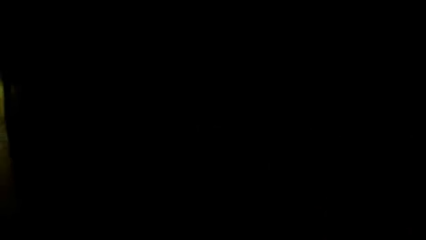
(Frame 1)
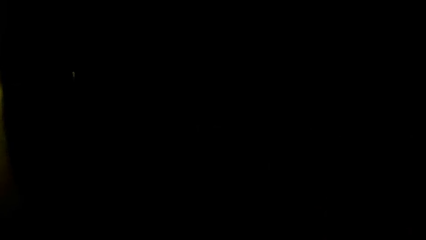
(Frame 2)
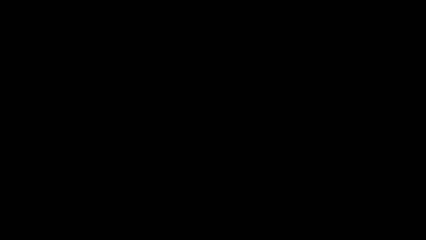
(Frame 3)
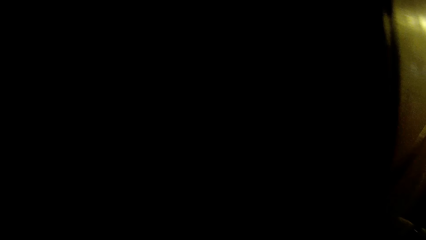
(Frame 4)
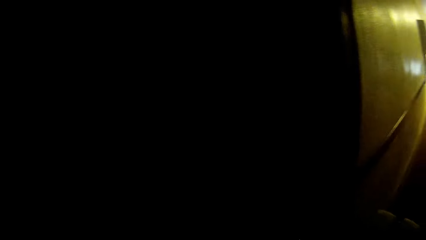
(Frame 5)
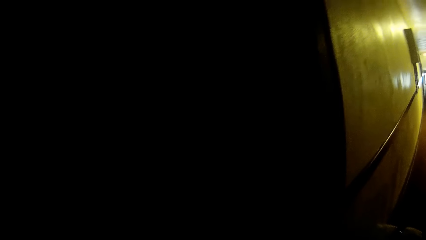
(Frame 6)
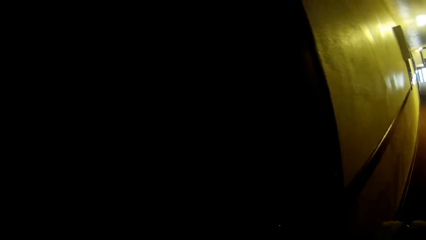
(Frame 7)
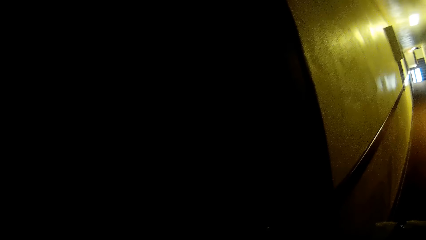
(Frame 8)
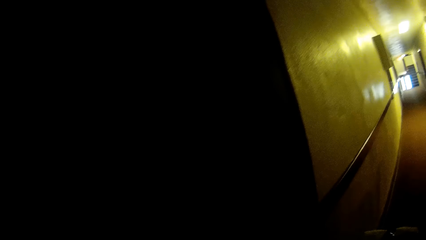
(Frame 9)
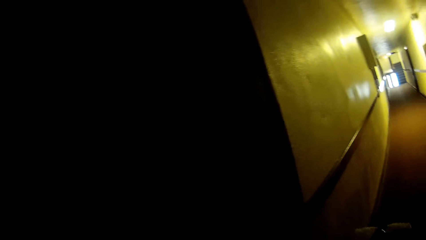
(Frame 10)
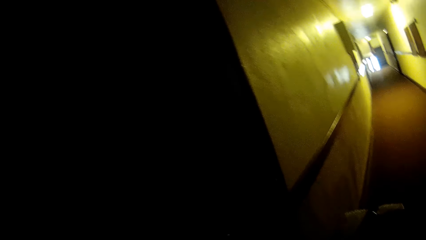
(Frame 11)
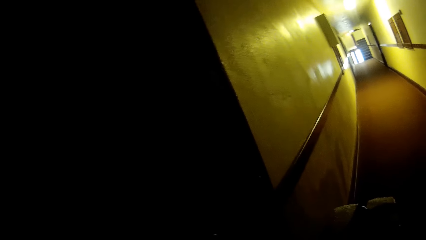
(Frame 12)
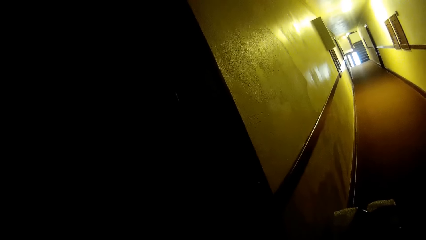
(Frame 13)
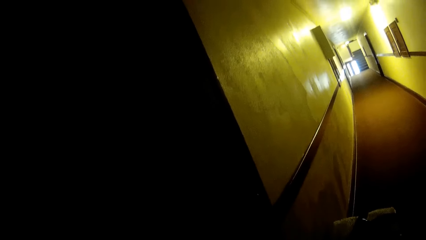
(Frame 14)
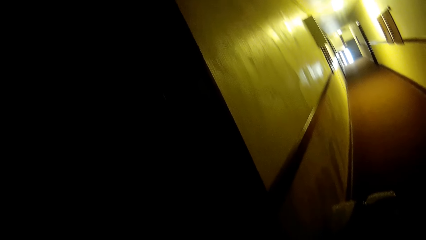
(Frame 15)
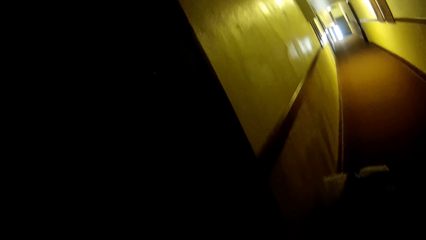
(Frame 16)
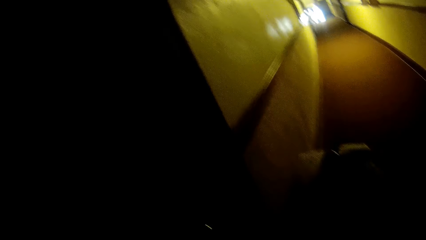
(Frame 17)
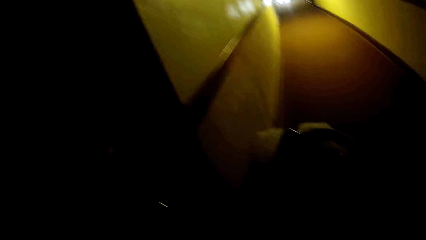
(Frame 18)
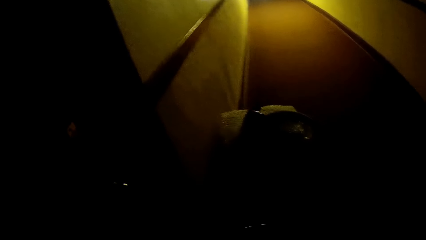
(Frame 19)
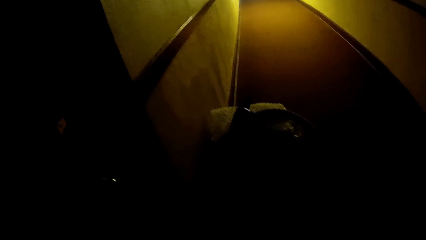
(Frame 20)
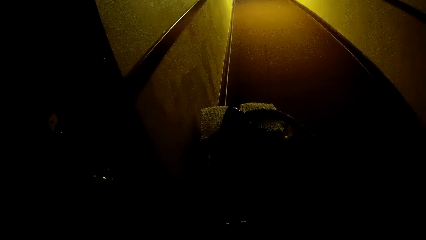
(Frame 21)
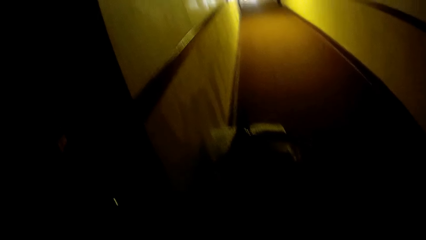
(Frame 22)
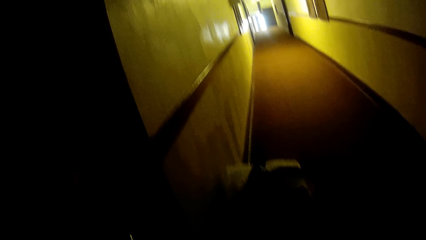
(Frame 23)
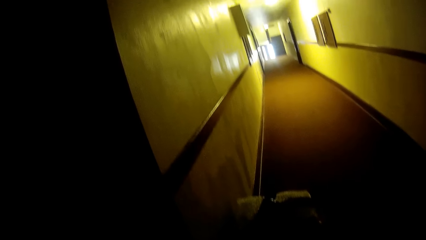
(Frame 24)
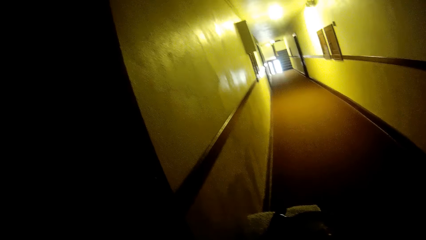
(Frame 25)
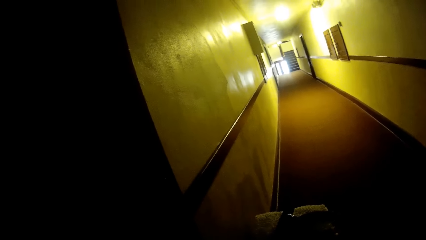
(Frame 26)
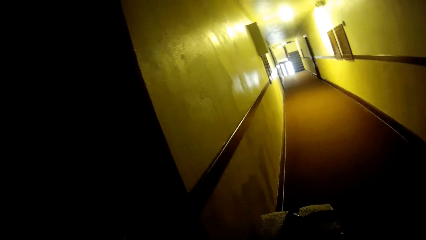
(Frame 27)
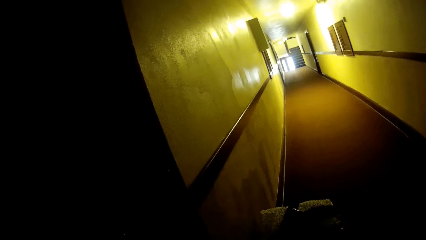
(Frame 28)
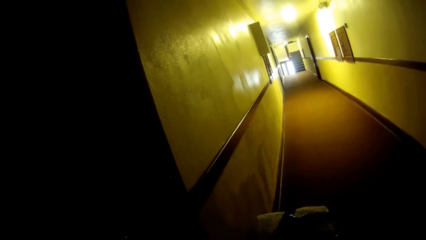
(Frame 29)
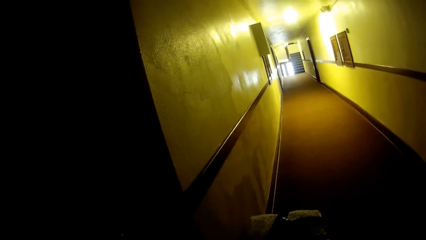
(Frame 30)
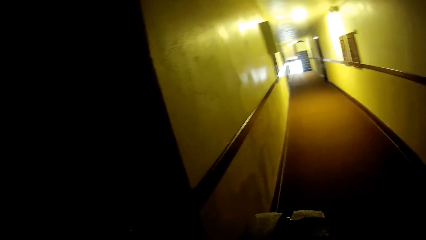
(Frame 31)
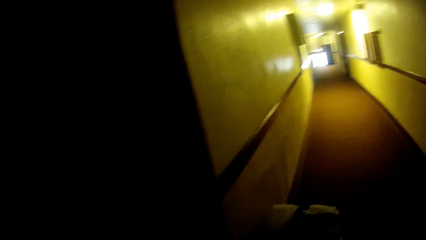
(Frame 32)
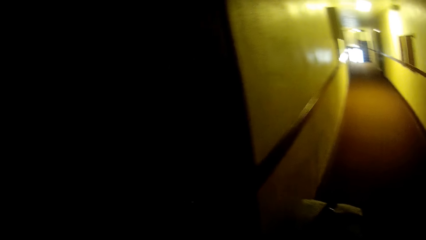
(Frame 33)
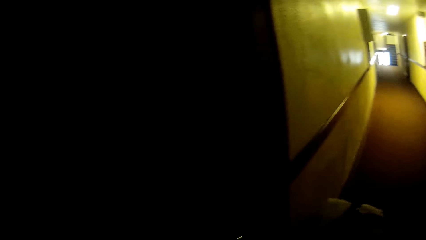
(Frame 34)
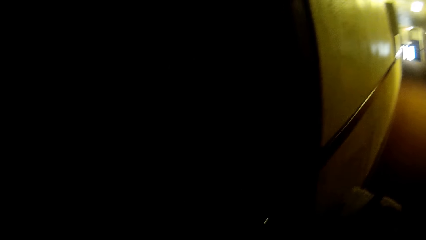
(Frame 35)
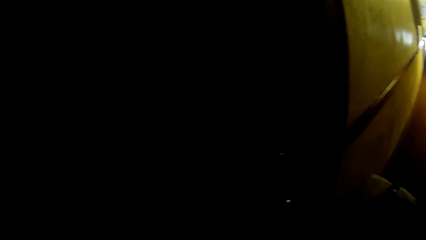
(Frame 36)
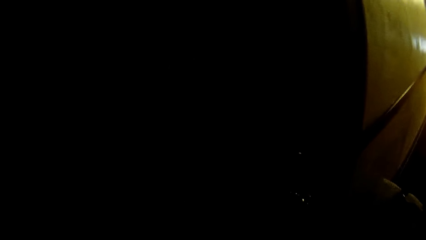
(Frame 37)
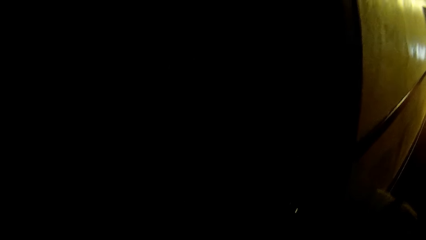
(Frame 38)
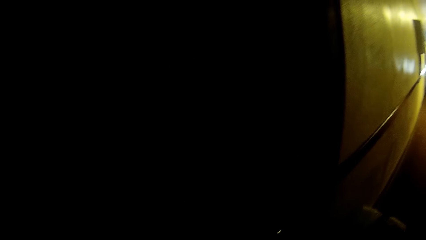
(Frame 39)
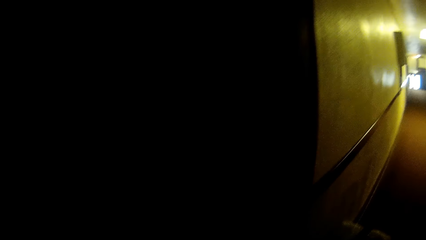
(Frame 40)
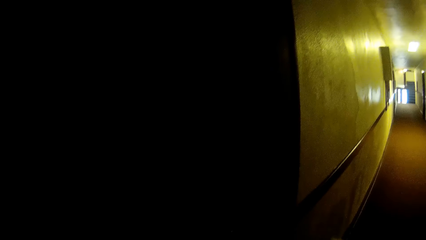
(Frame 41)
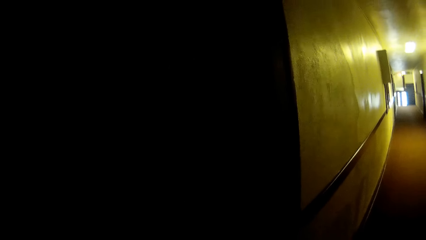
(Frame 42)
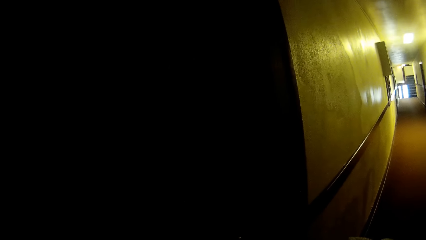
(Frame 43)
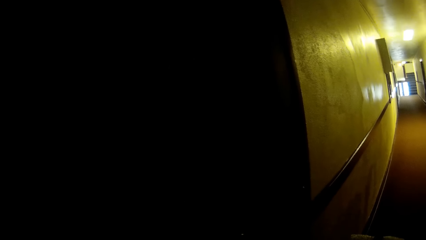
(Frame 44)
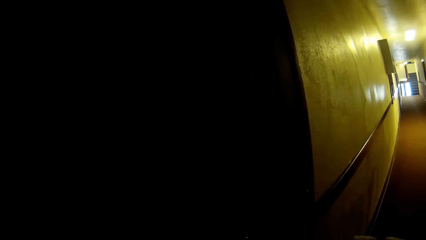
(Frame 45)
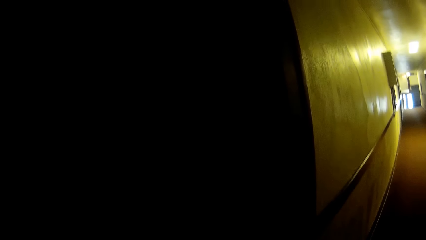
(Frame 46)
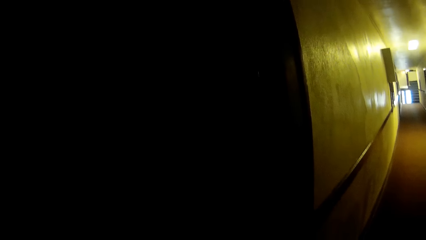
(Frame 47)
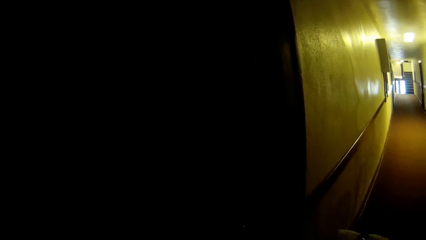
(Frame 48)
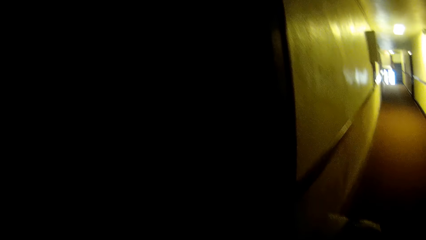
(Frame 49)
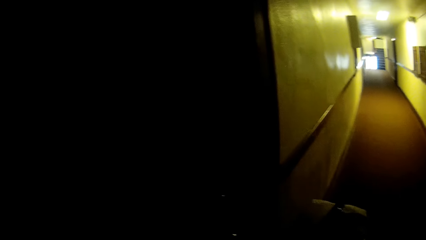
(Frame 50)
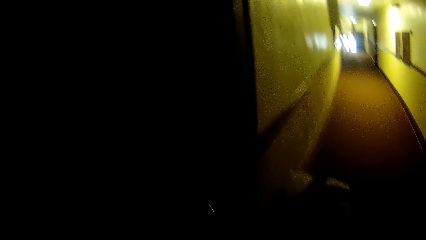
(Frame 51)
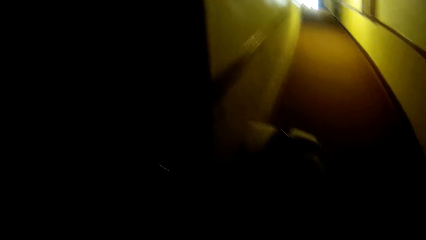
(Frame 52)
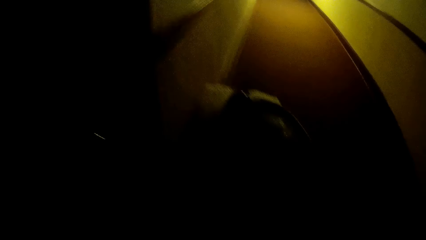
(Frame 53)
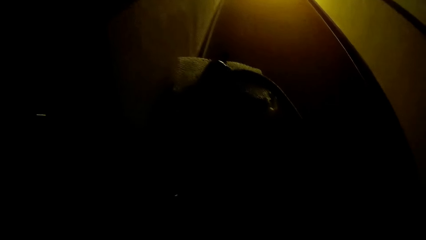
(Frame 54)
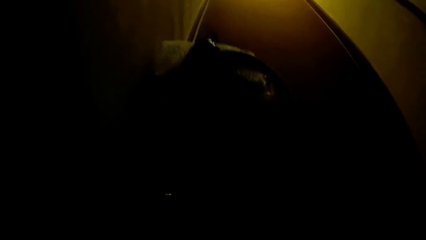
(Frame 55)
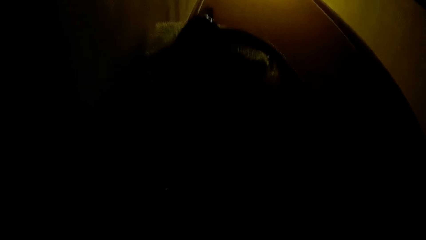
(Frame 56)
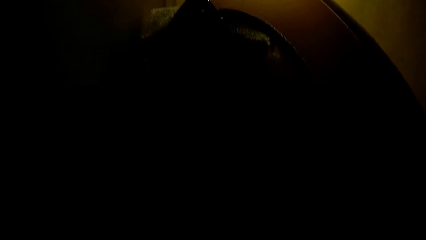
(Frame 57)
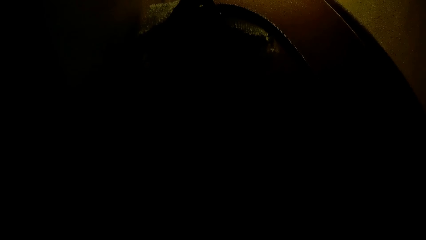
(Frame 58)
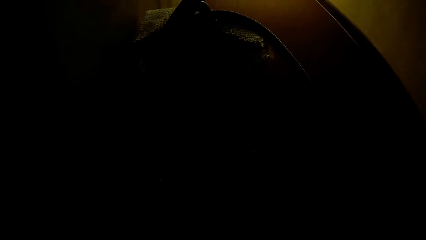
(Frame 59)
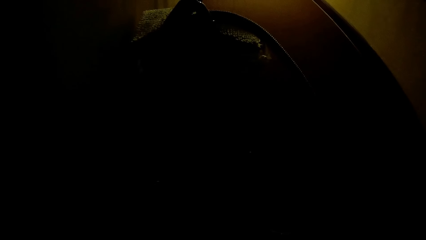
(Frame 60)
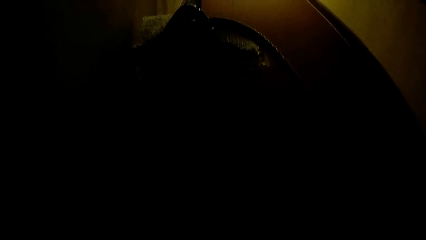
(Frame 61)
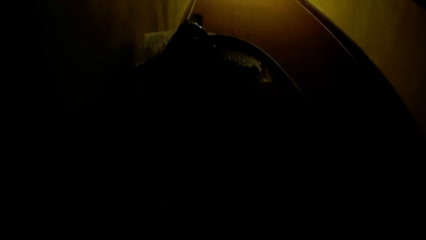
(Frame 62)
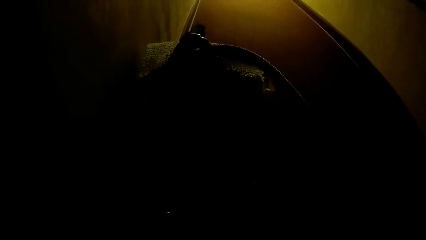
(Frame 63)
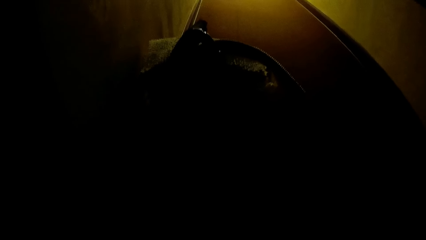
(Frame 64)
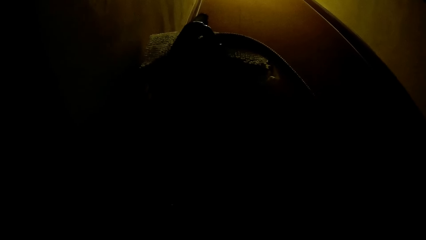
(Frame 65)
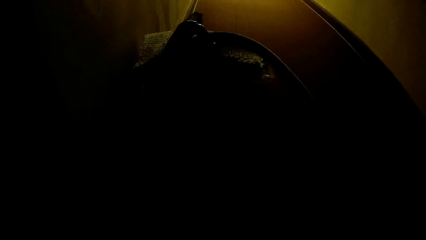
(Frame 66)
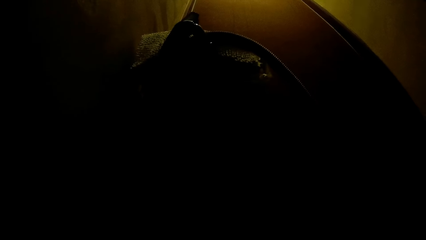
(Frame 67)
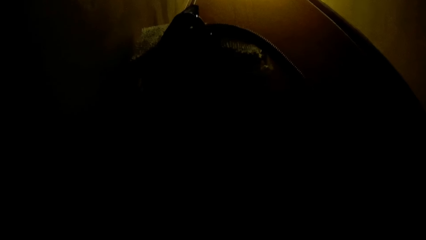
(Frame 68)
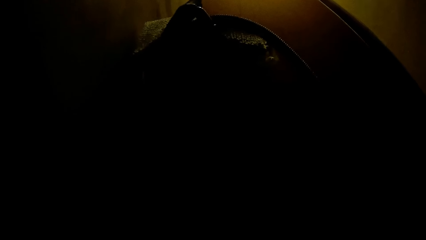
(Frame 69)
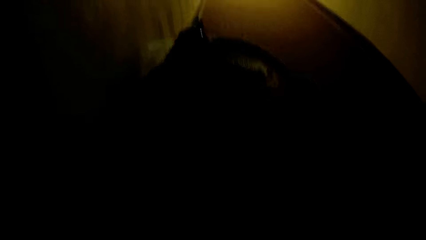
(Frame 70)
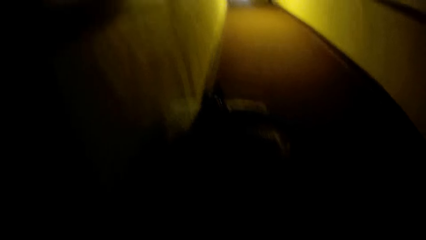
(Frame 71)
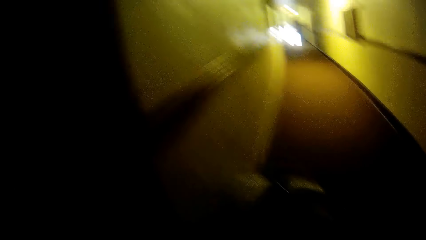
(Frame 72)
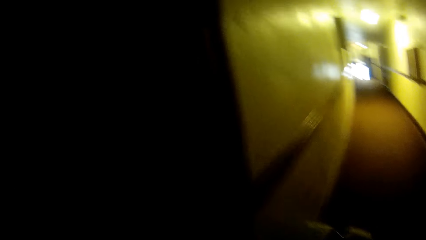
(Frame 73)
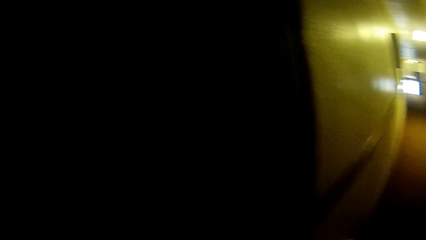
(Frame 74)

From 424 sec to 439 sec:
The camera wearer bends towards the floor.
